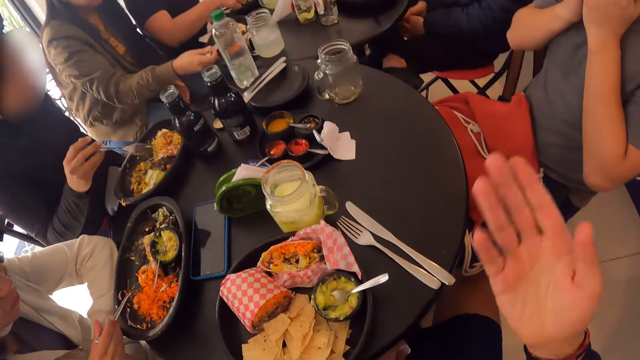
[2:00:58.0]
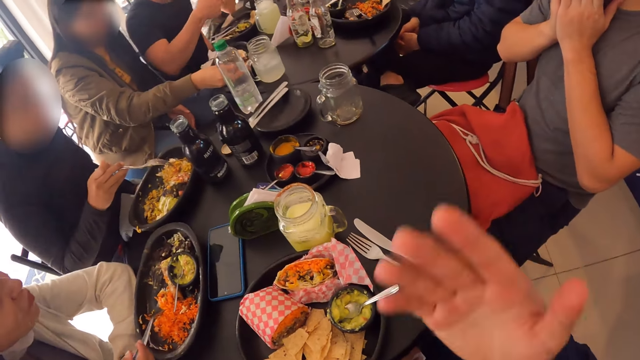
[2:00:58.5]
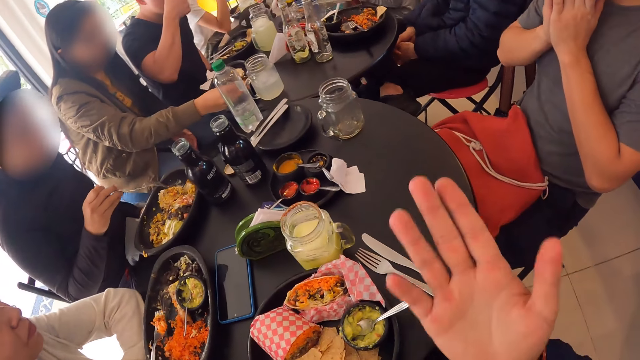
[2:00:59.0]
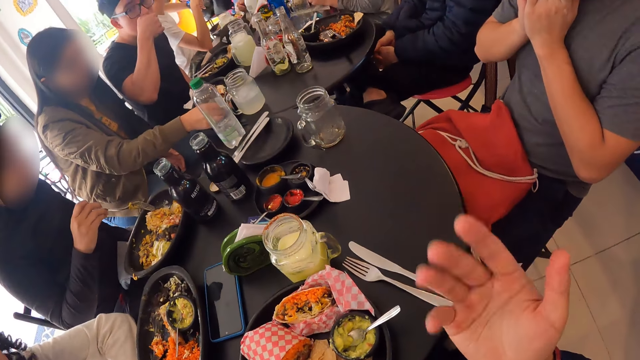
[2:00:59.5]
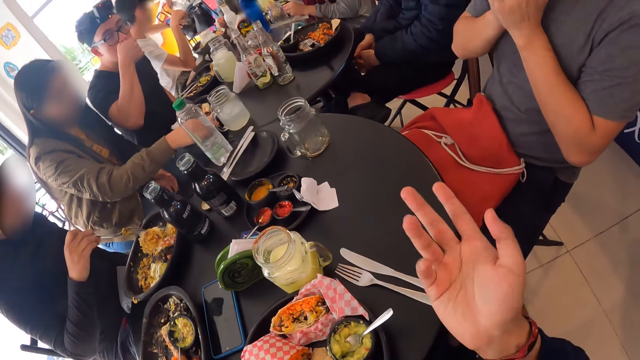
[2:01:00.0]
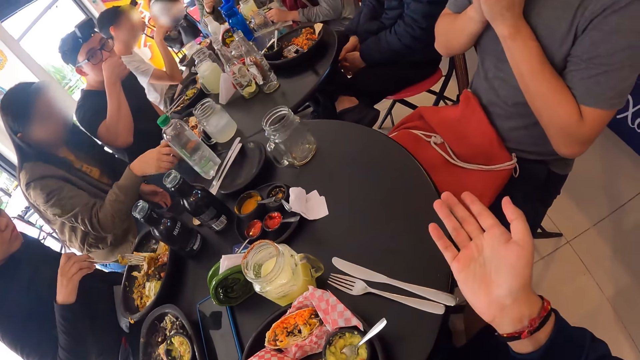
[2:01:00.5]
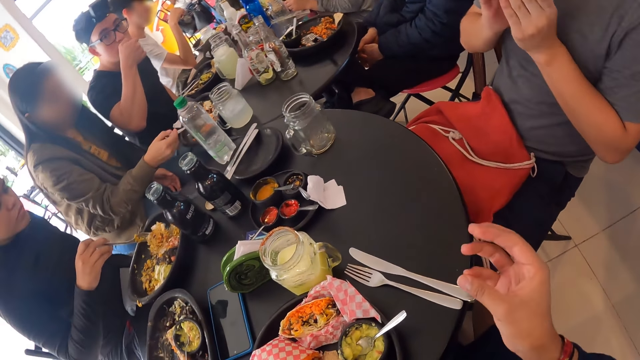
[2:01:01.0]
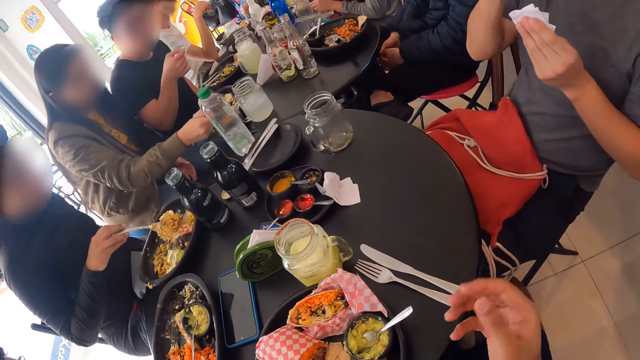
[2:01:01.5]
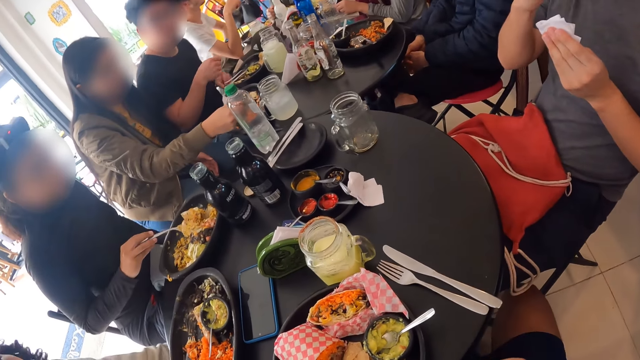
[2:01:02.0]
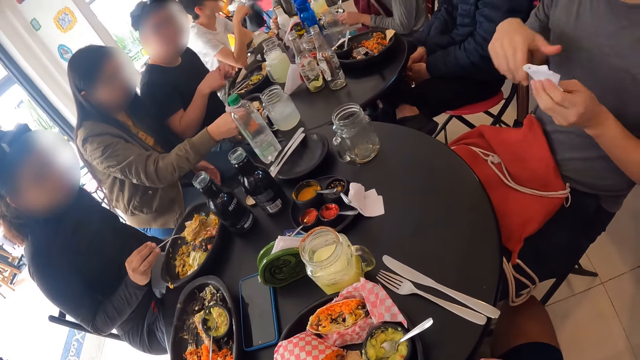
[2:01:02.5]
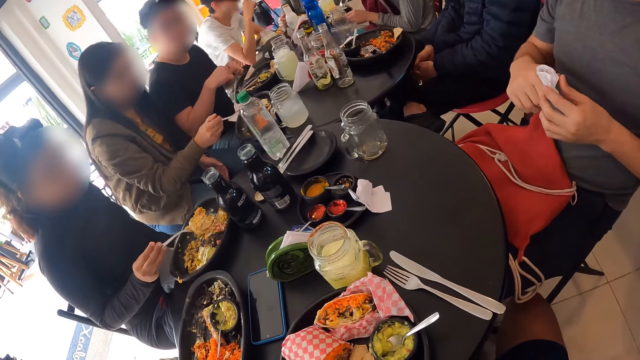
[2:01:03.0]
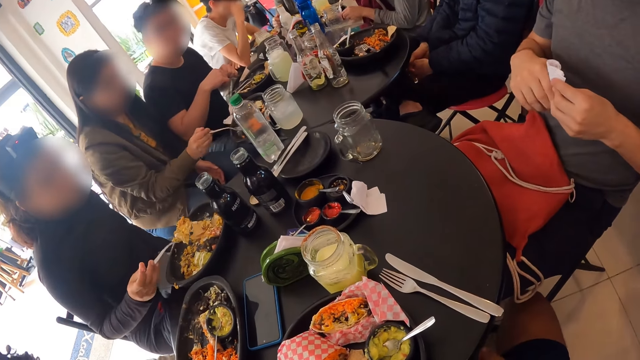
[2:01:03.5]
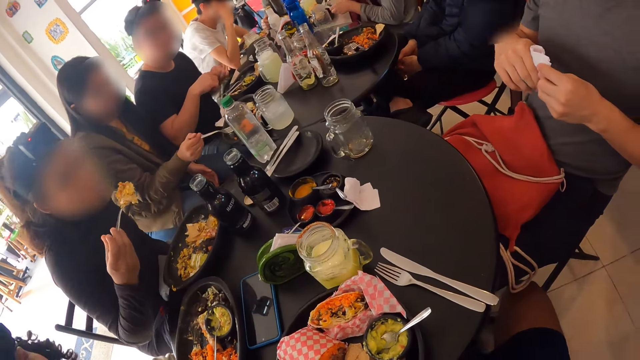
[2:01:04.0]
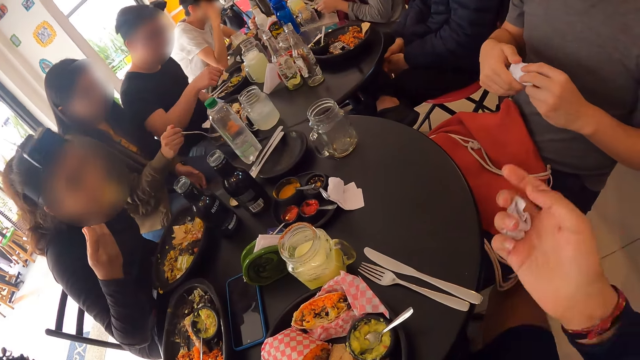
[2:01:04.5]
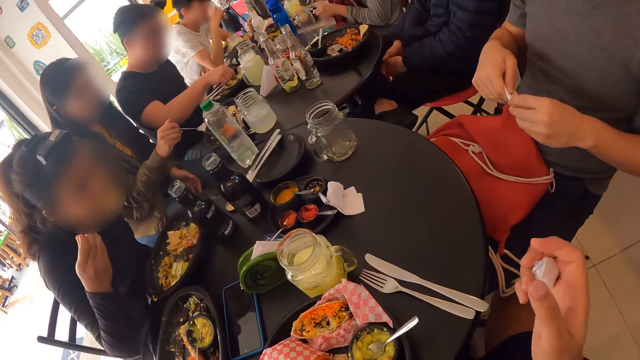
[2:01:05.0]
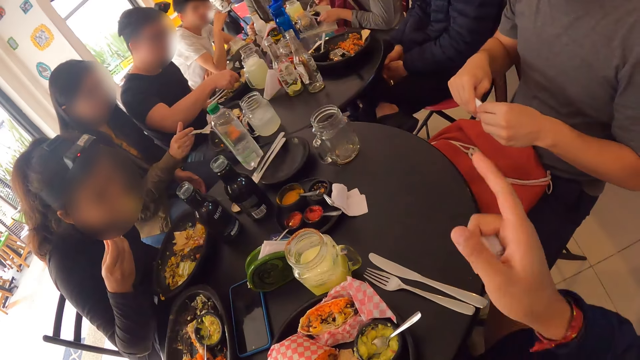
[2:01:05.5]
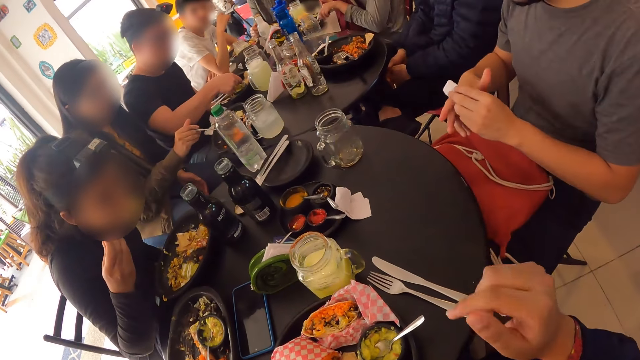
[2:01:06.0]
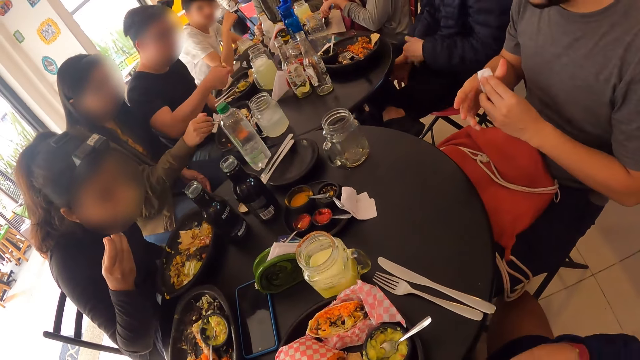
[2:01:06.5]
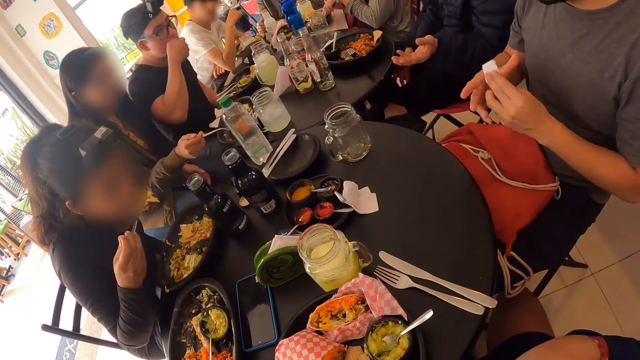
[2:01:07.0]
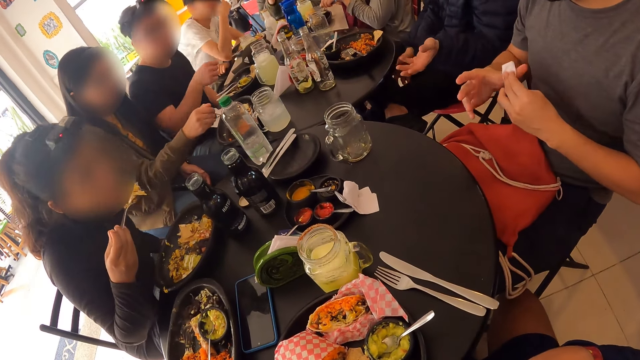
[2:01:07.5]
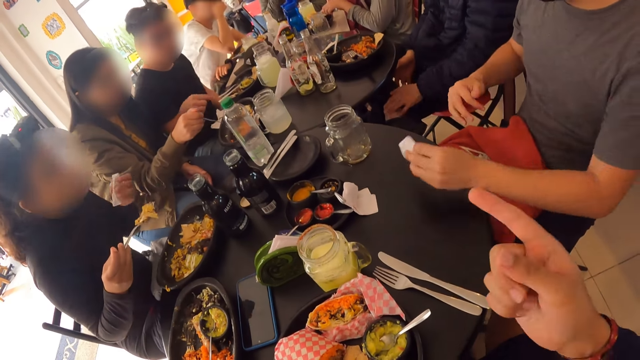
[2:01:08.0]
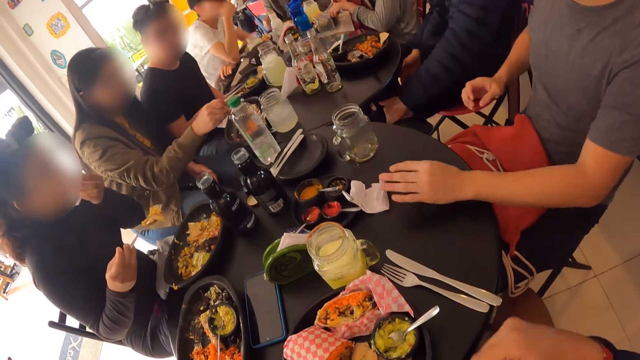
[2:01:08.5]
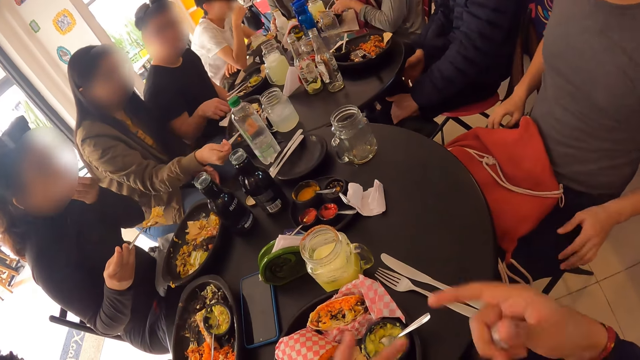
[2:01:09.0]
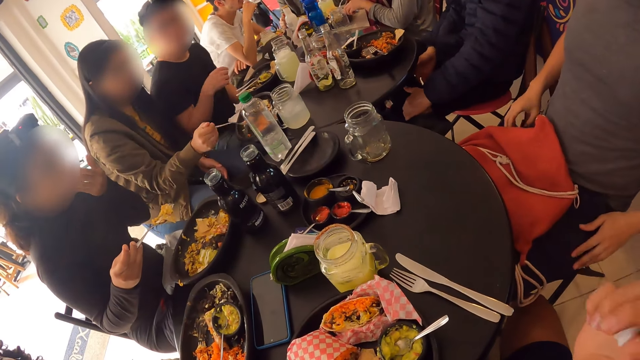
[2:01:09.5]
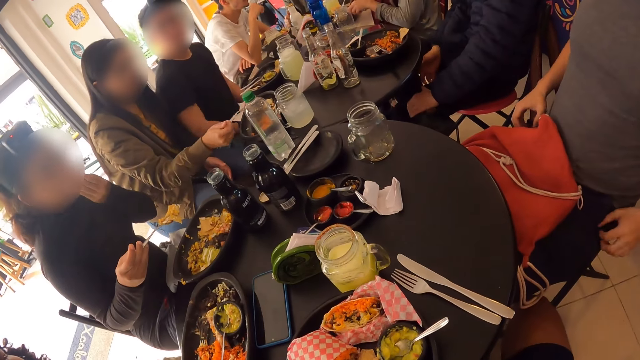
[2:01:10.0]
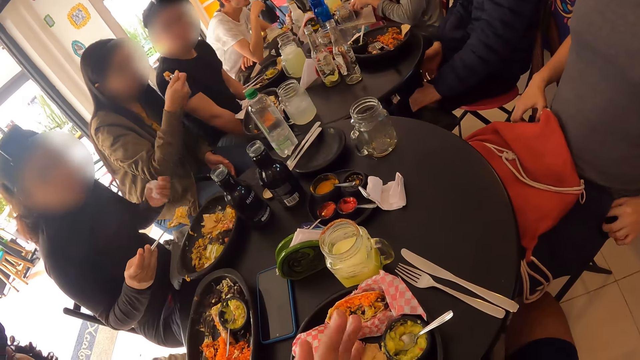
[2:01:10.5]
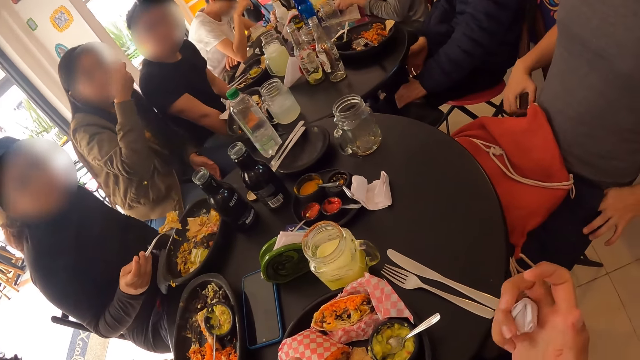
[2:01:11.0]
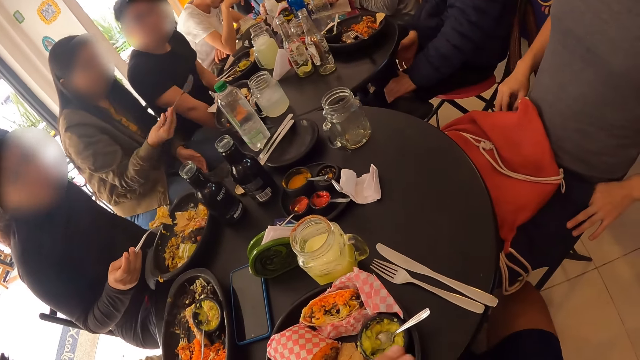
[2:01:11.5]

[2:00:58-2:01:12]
The woman takes Chinese rice with veggies from the plate on the table with the fork in her right hand. The man folds the serviette in his hands. The woman puts the Chinese rice with salad into her mouth with the fork in her right hand. The man cleans his left hand with the serviette in his right hand, and drops the serviette on the table with his left hand.

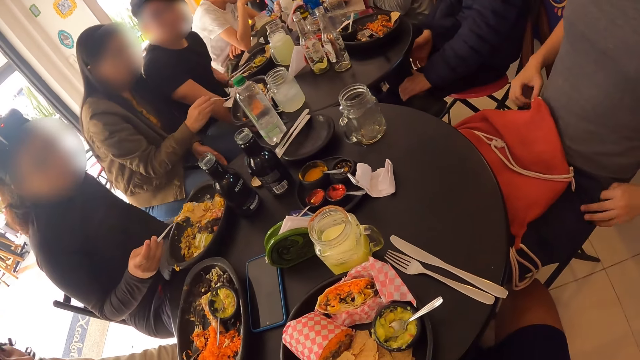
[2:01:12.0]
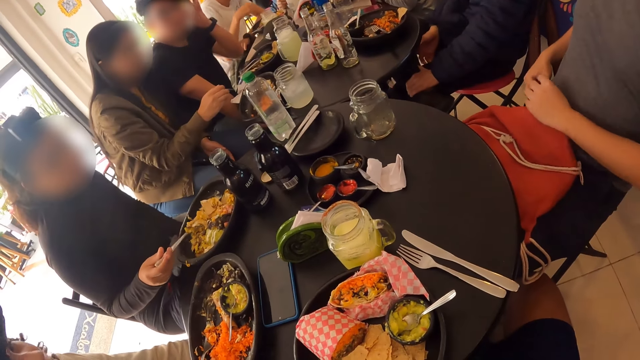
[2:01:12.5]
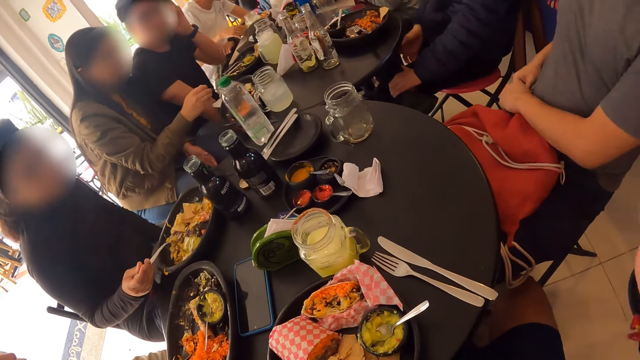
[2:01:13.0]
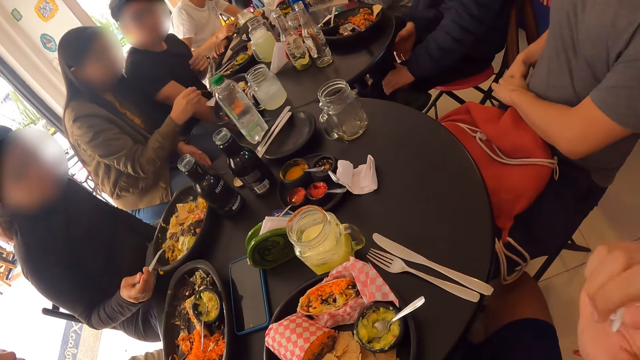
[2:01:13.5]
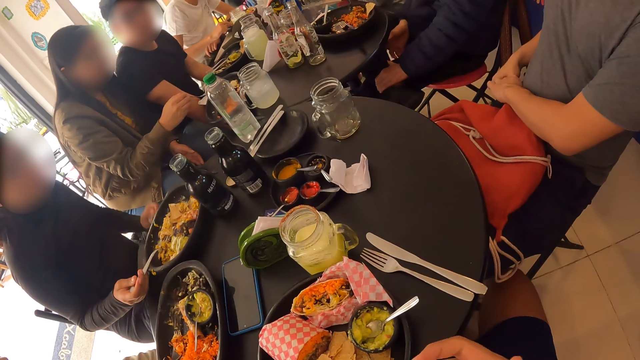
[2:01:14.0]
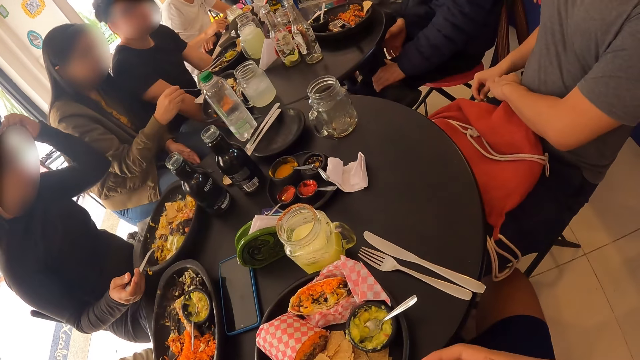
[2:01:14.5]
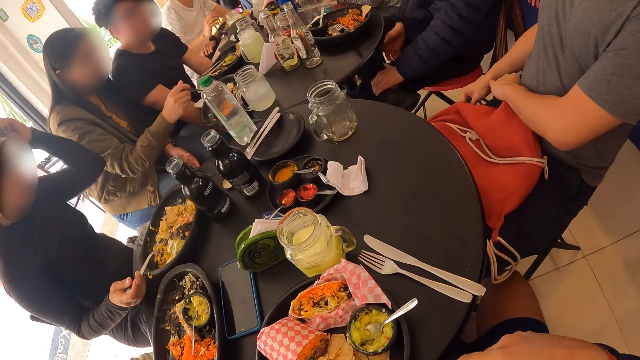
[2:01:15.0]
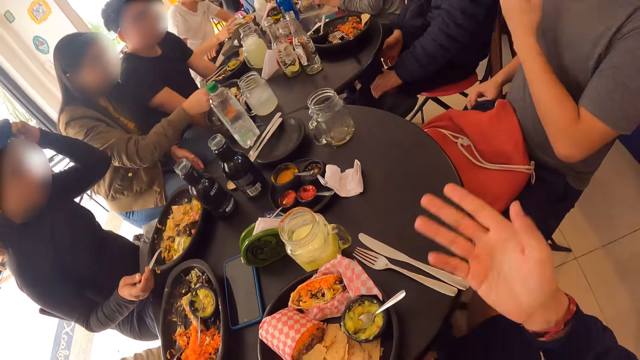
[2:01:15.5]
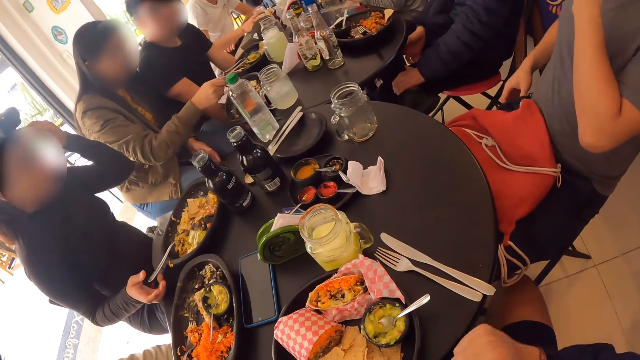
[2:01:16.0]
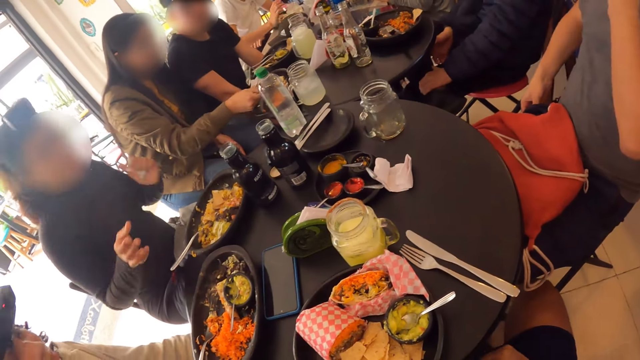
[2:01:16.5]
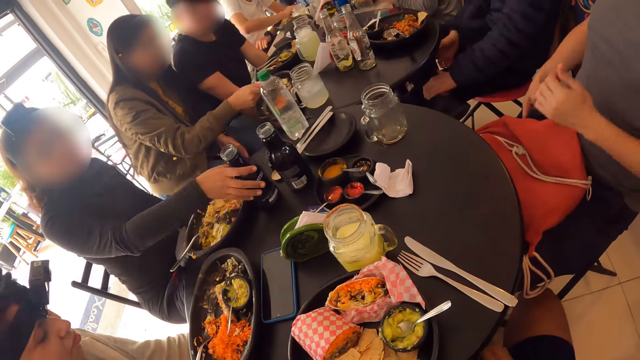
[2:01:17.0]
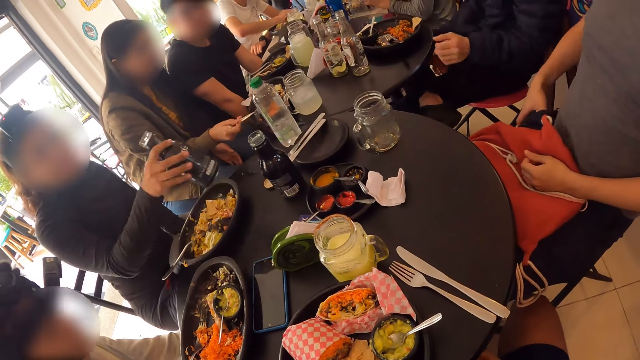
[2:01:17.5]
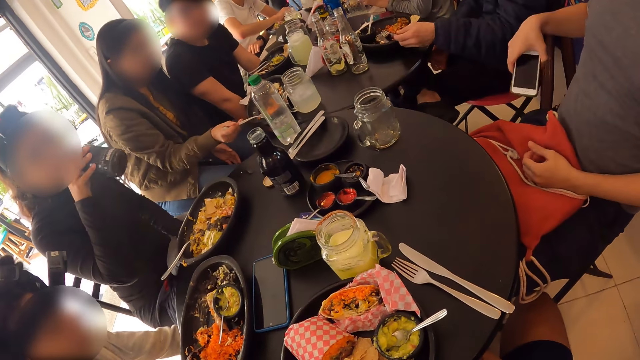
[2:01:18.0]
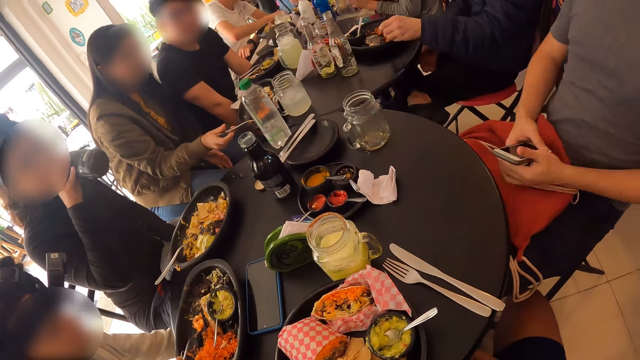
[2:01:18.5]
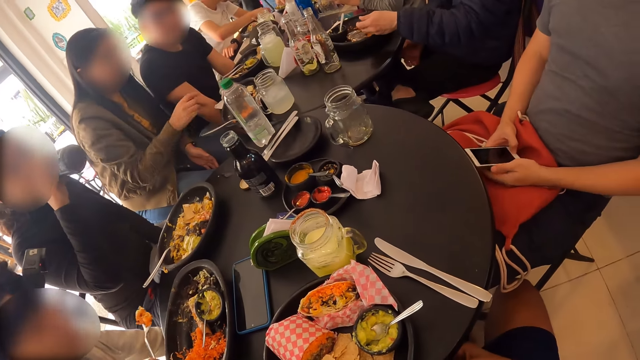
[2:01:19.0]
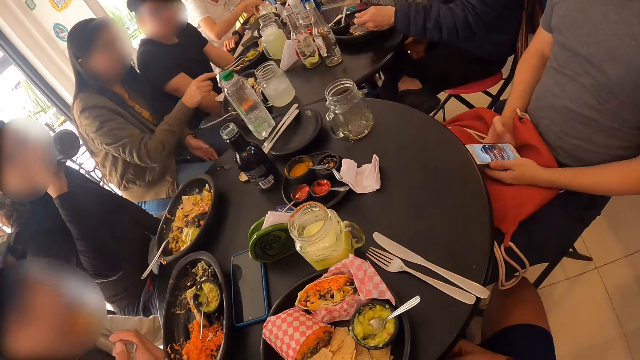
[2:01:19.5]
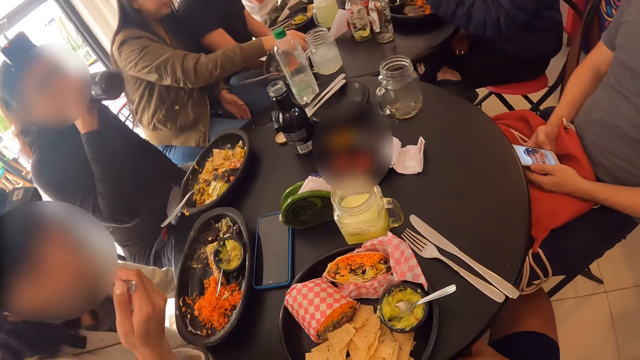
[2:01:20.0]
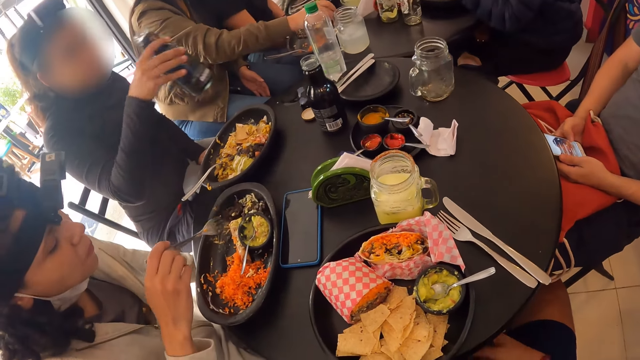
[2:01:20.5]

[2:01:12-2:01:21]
The woman drops the fork into the plate on the table with her right hand, and picks the bottle from the table with her right hand. The man removes a phone from his pocket with his right hand. Another woman takes Chinese rice from the plate of food with the fork in her right hand. The first woman drinks from the bottle in her right hand. The man operates the phone with his hands. The other woman puts the Chinese rice into her mouth with the fork in her right hand.
